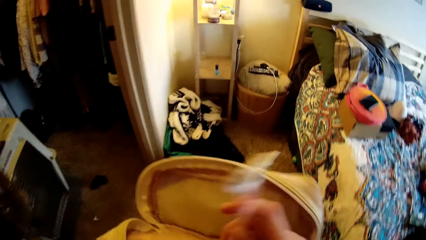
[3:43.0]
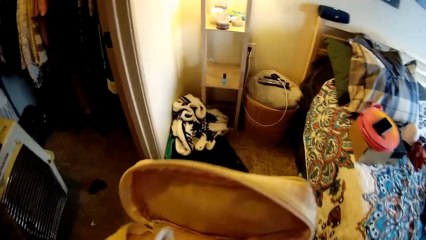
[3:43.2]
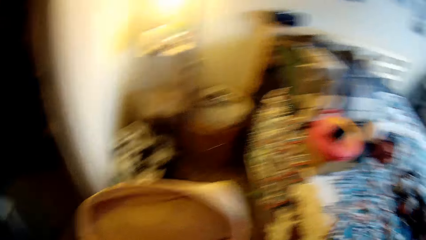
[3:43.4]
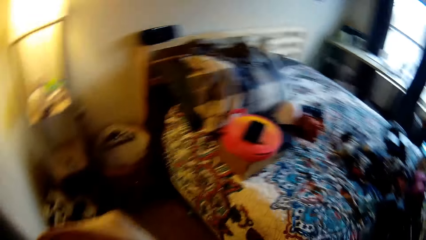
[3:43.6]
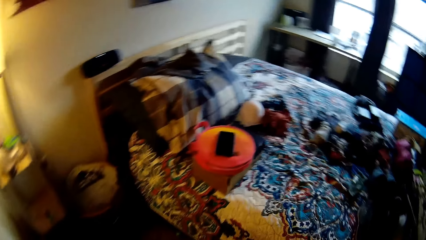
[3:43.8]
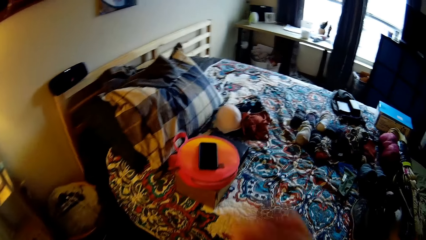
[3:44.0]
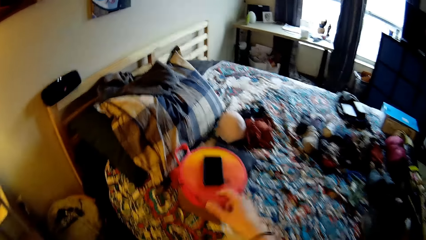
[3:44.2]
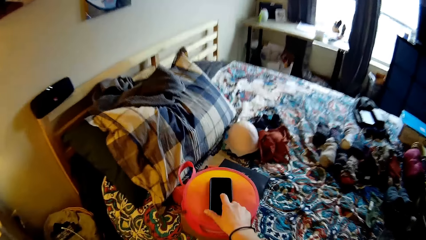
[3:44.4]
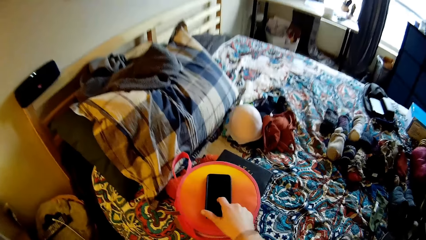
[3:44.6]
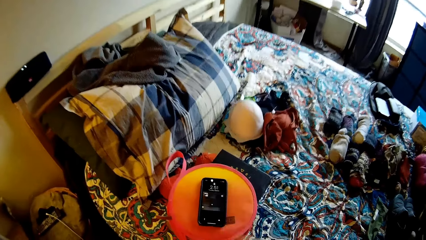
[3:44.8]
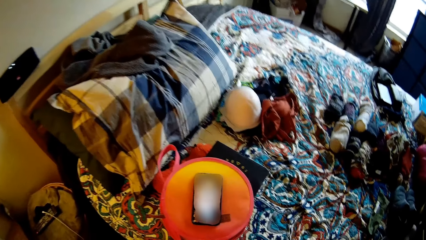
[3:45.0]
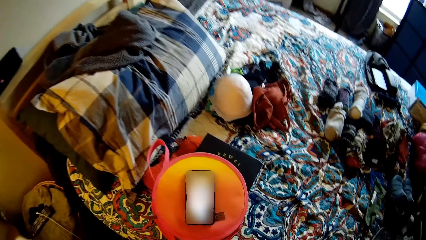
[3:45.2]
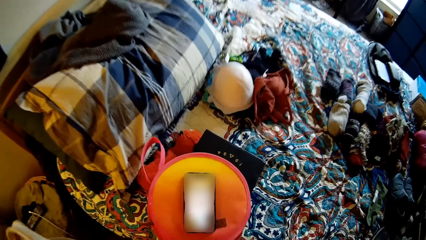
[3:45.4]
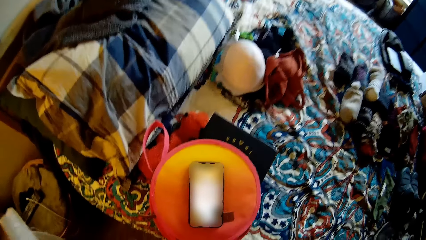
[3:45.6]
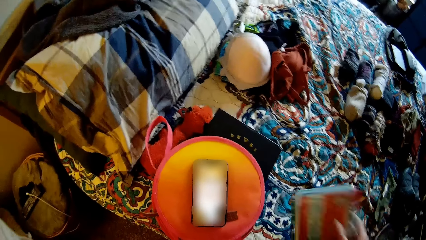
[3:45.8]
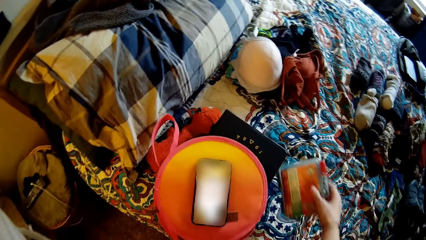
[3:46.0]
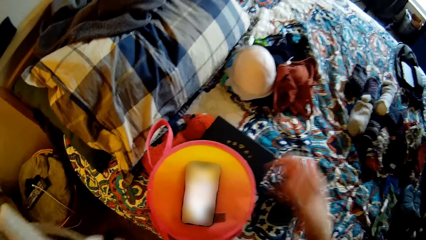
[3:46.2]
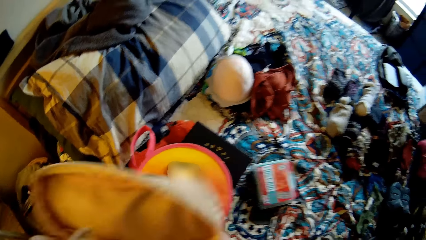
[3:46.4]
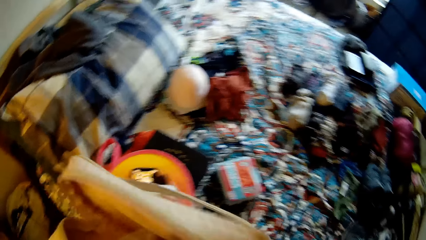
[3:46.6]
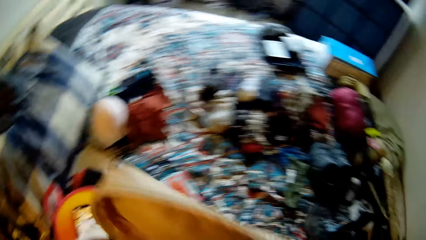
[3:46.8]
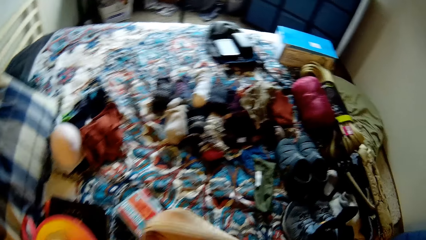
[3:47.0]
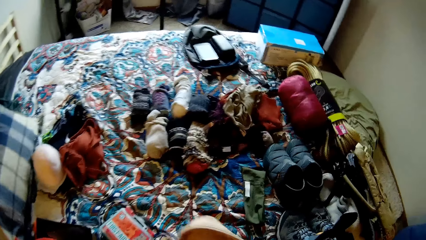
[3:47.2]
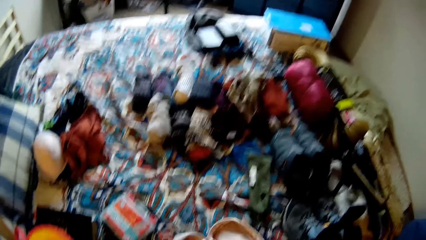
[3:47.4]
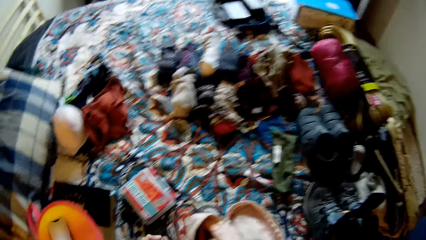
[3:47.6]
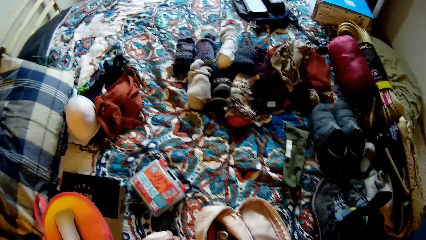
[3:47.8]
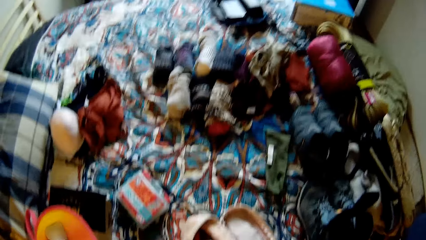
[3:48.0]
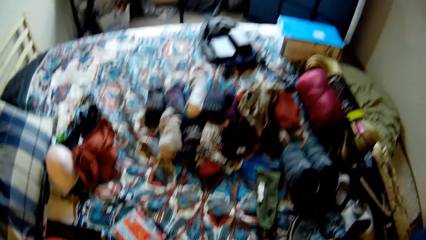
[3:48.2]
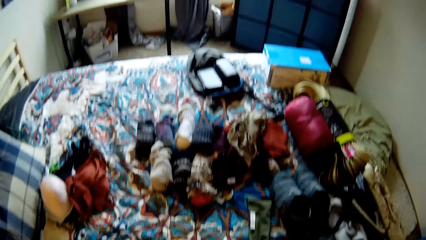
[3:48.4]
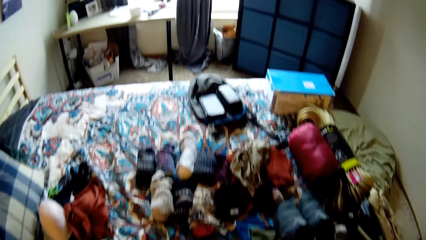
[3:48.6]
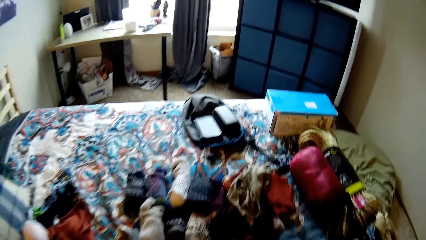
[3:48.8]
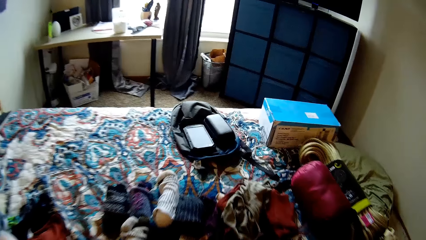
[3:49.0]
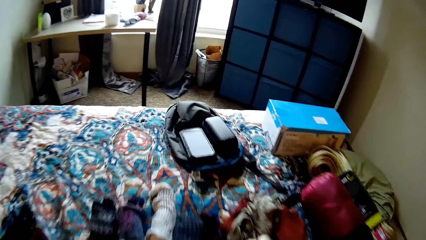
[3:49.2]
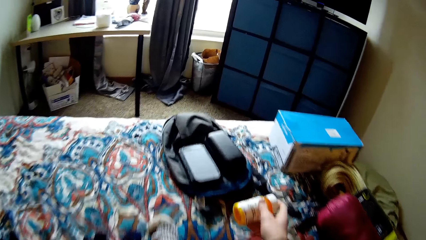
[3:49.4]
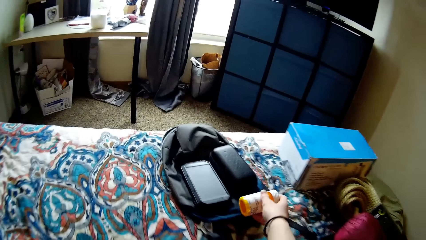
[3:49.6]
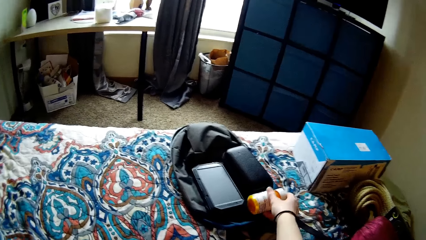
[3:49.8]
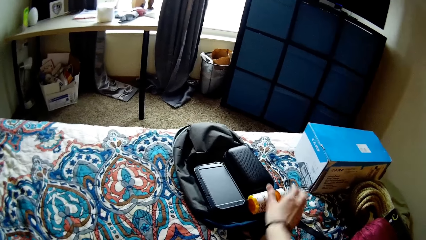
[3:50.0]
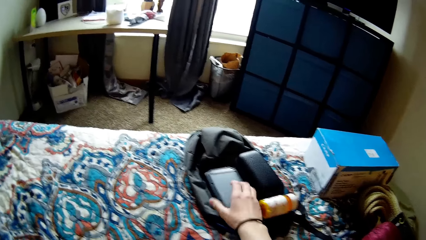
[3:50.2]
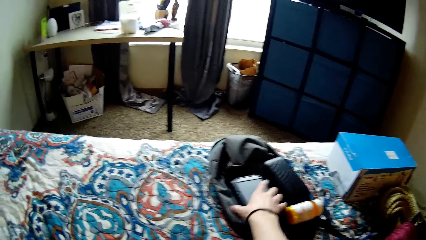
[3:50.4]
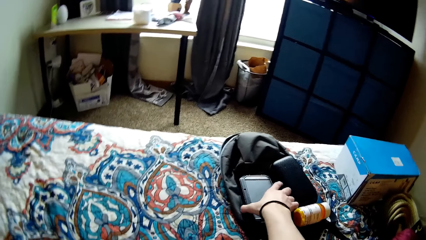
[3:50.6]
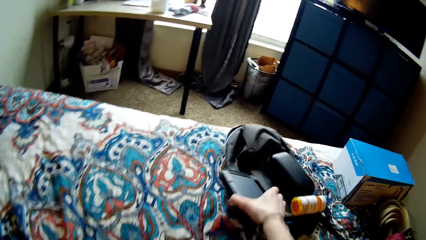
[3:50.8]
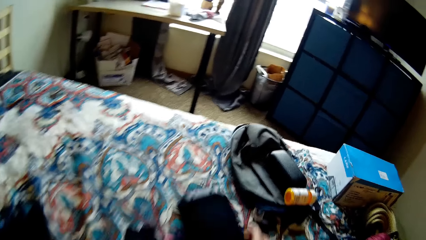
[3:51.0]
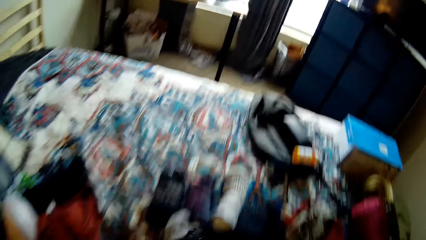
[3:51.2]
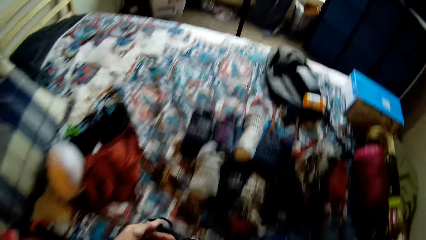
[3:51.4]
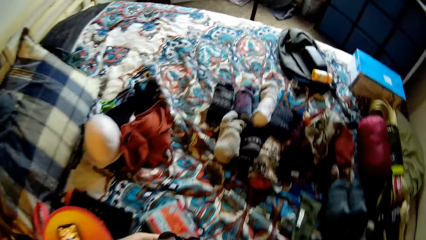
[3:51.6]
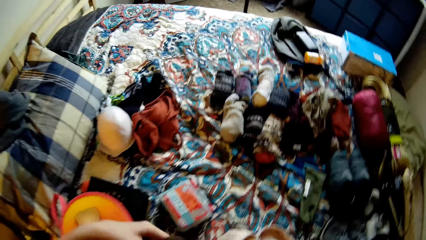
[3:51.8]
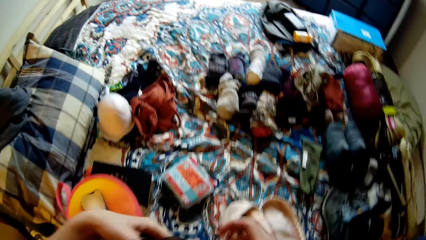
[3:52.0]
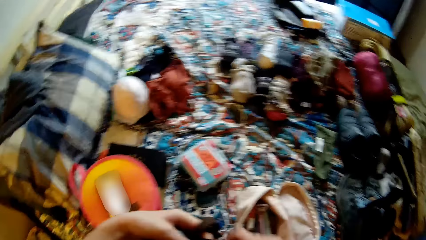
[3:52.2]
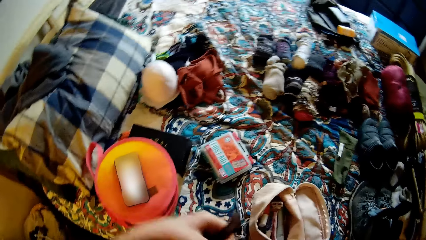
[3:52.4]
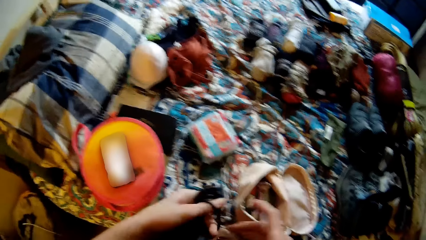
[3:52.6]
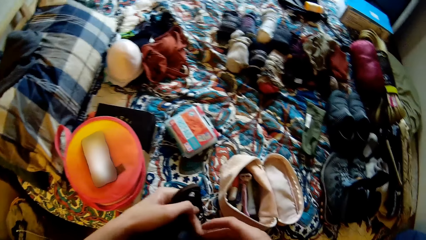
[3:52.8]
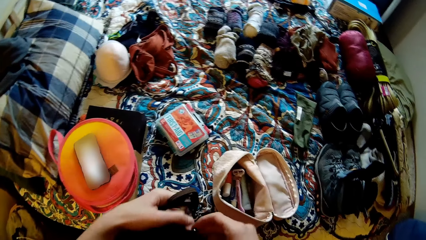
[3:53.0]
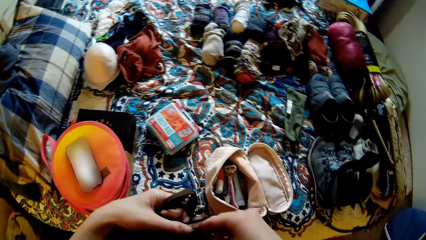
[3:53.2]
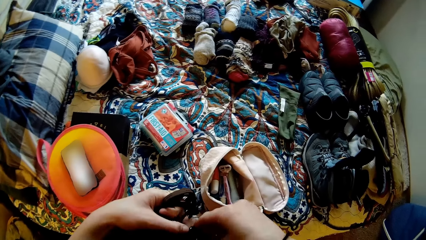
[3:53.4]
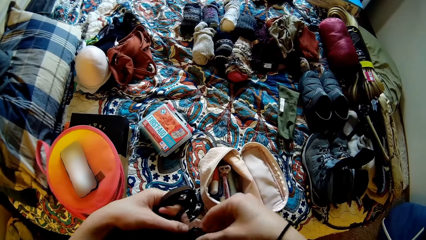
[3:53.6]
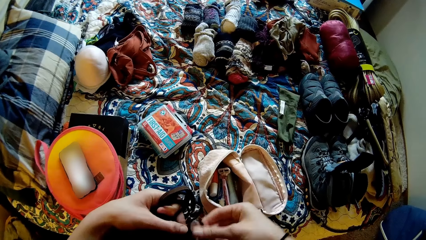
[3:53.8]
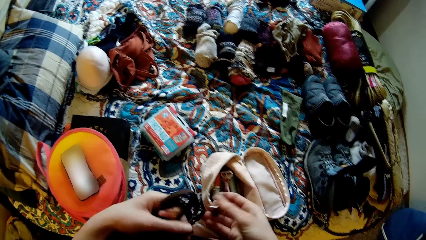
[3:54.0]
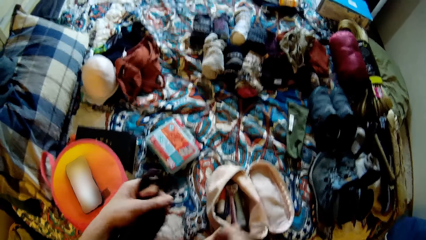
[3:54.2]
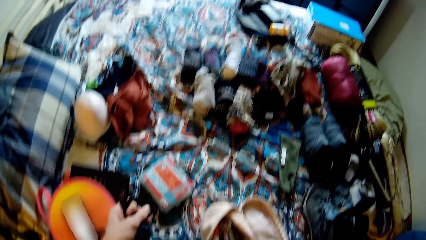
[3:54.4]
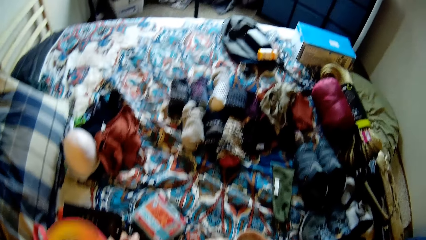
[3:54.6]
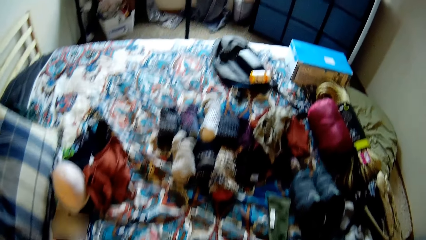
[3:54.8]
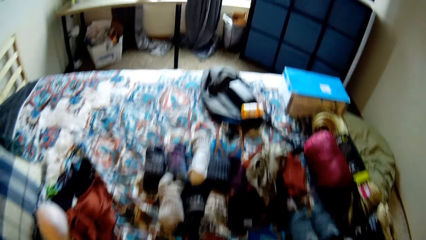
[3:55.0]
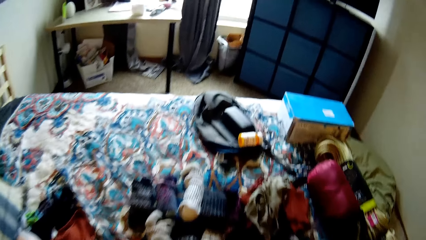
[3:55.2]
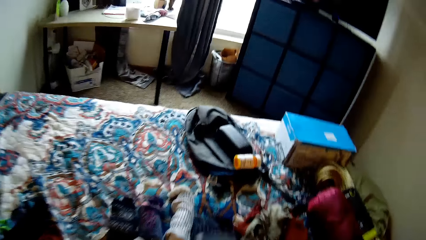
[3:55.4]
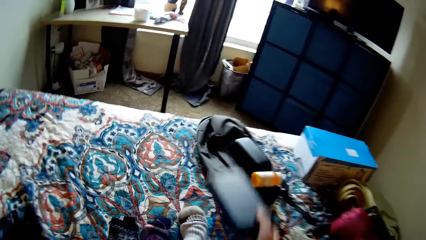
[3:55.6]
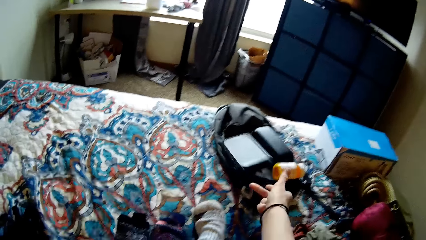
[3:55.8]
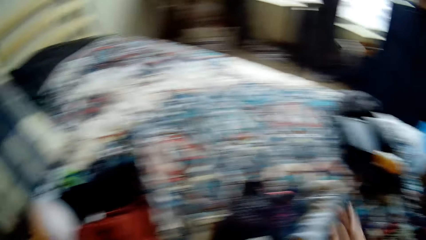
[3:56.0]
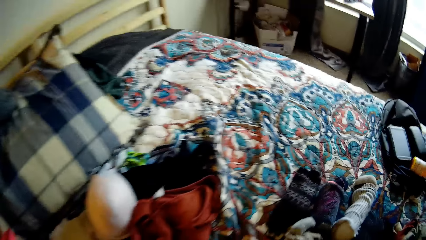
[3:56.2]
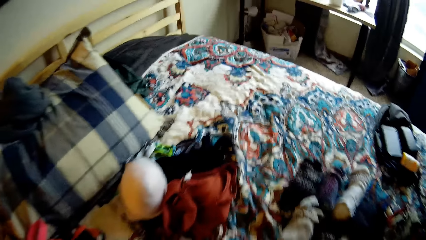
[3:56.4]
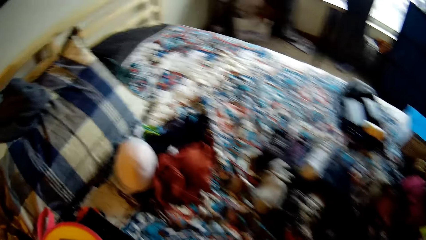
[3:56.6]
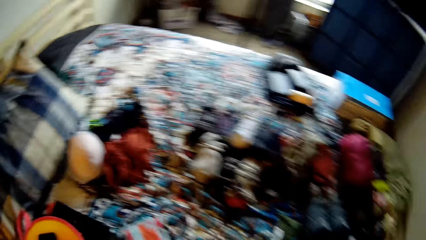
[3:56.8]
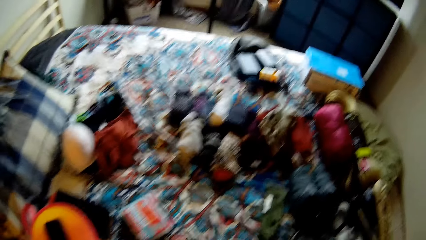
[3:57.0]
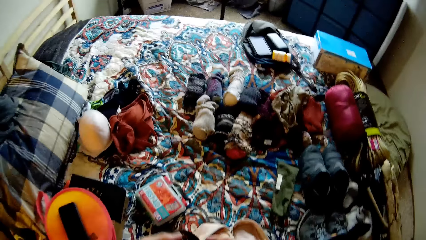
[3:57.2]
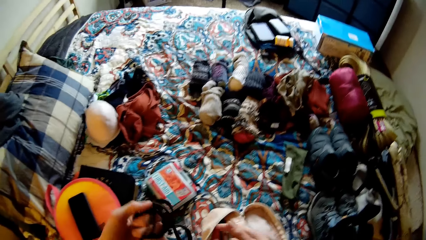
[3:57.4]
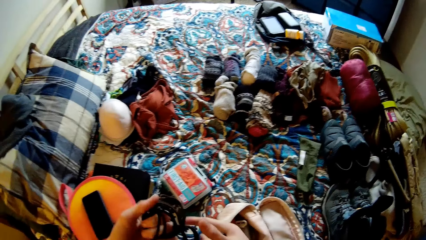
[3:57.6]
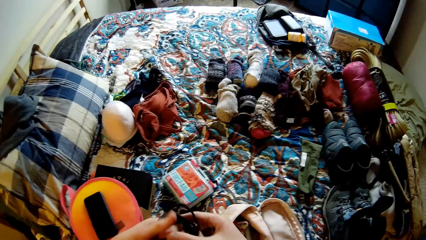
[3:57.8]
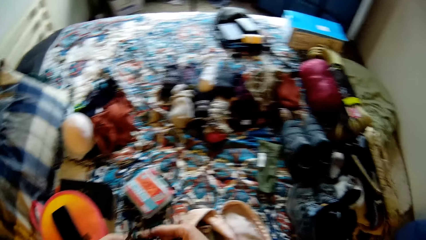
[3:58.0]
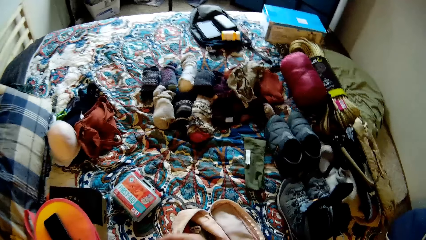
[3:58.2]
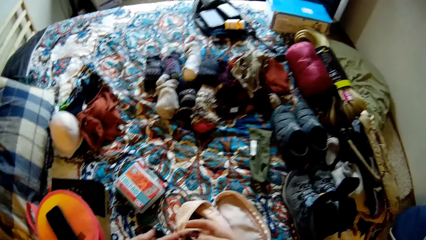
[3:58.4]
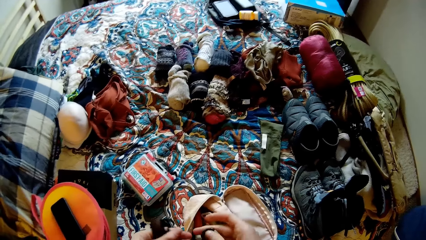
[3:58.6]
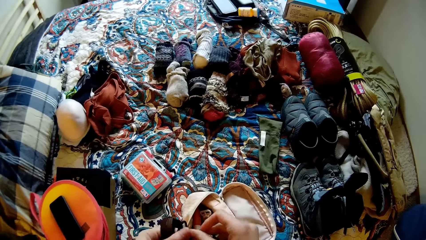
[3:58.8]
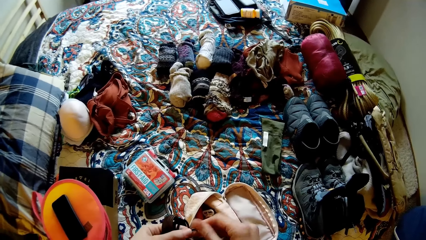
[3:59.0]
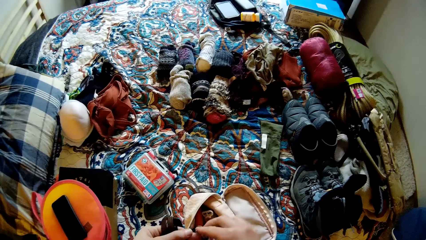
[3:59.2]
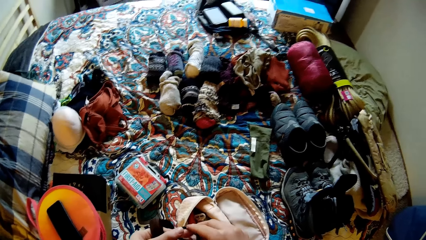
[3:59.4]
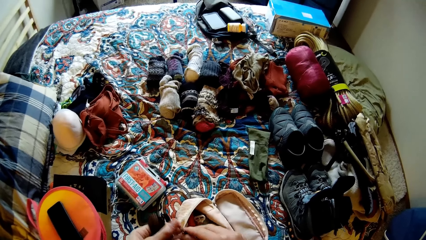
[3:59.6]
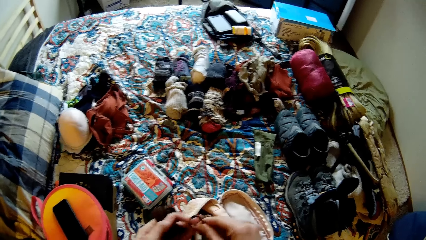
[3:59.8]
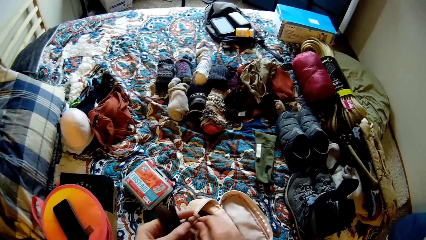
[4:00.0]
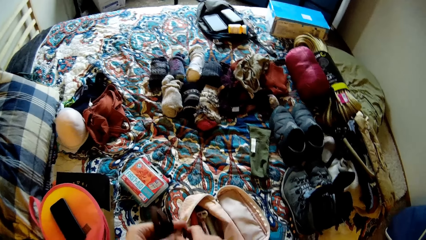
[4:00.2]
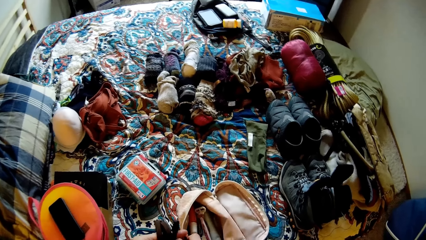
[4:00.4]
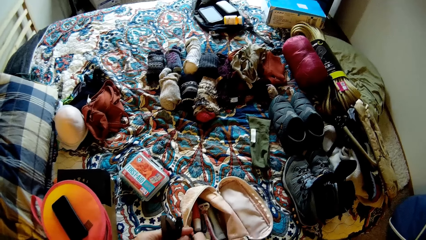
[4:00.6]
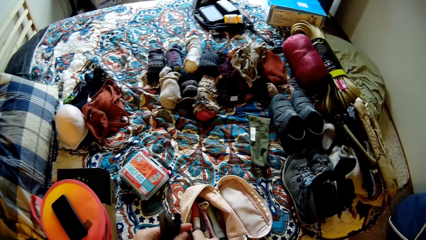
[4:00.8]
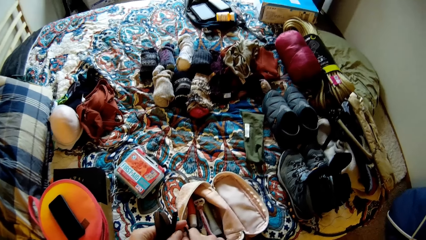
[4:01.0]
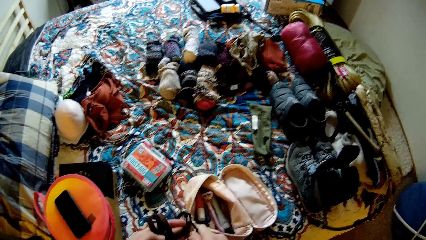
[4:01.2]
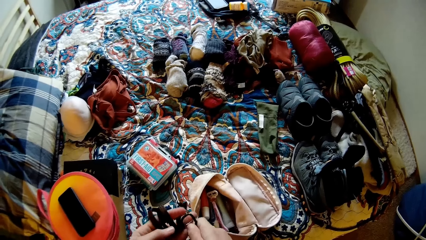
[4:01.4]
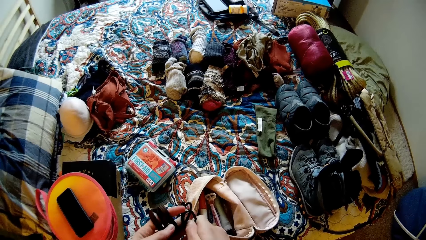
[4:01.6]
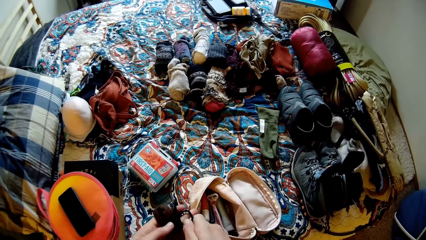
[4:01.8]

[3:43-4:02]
The camera wearer puts a razor in a pouch. She touches the phone on the bag on the bed. She drops the bag in her hand on the bed. She turns round the room. She drops a small plastic container on the bag on the bed. She picks up a case from the bag on the bed. She removes a rope from the case. She drops the case on the bag on the bed. She turns around the room. She tangles the rope together. She holds wrist bands.
